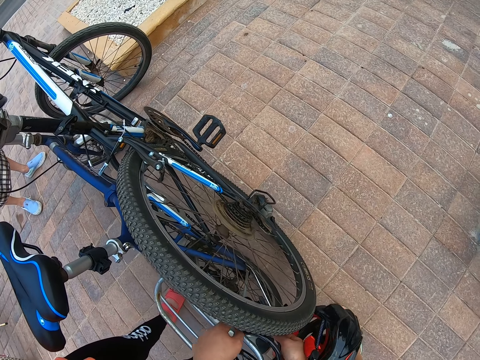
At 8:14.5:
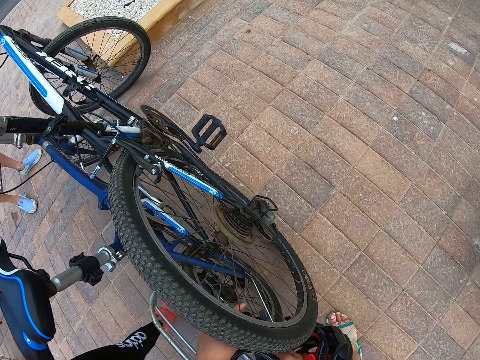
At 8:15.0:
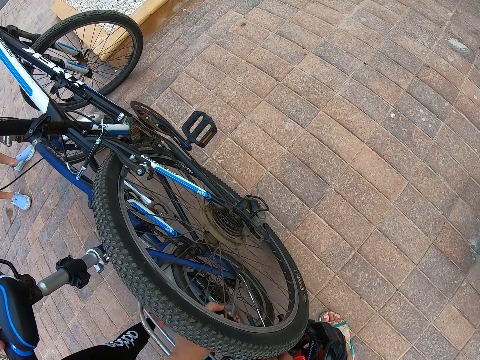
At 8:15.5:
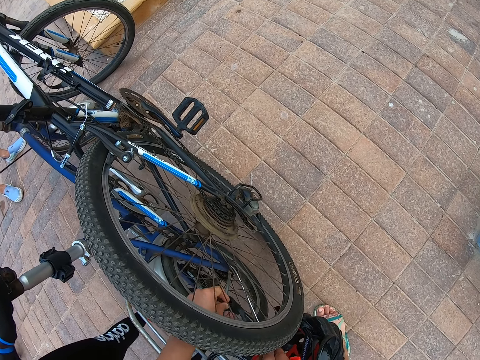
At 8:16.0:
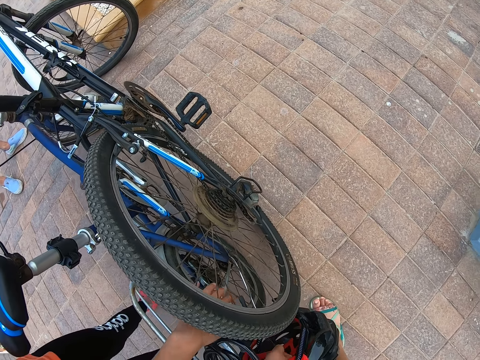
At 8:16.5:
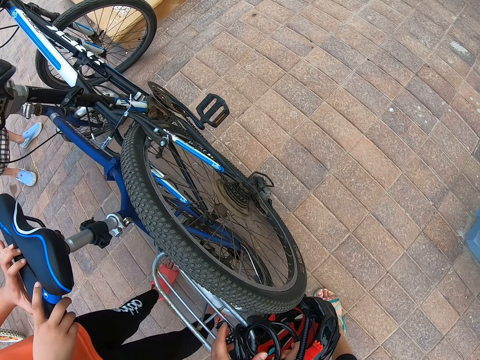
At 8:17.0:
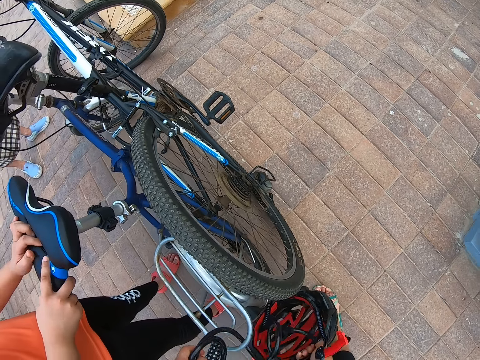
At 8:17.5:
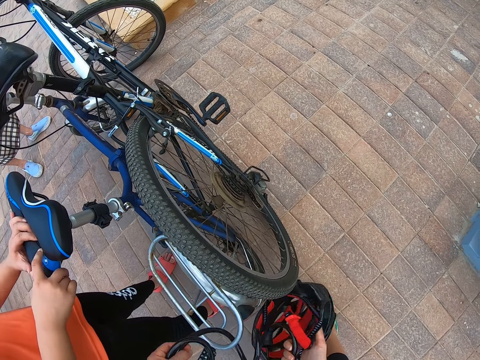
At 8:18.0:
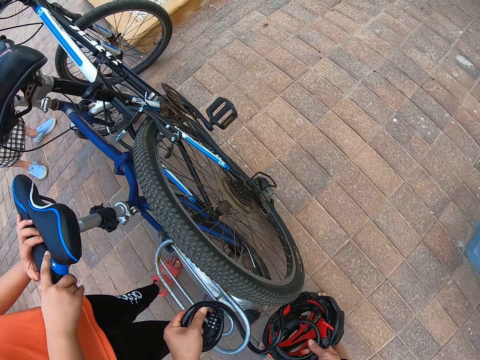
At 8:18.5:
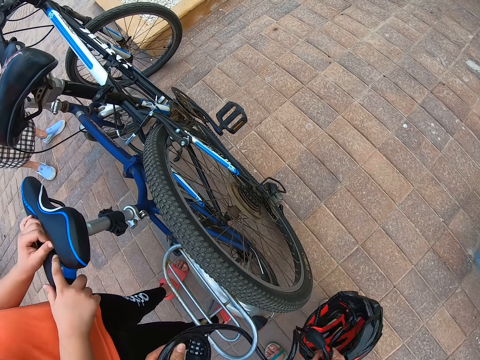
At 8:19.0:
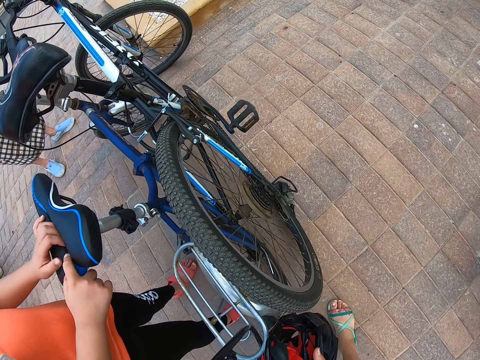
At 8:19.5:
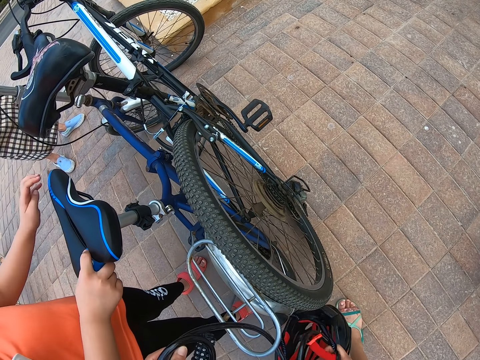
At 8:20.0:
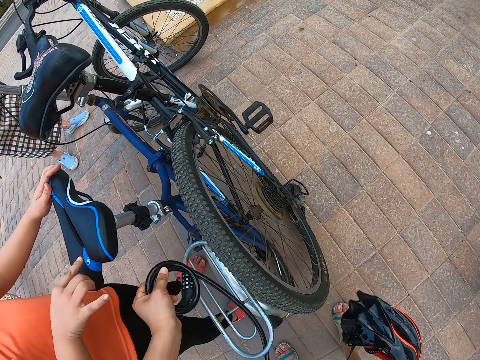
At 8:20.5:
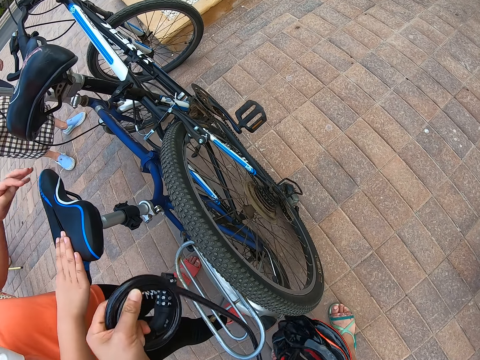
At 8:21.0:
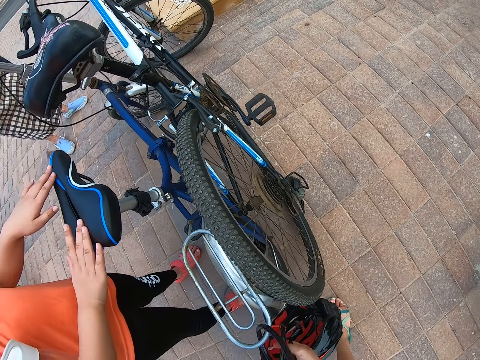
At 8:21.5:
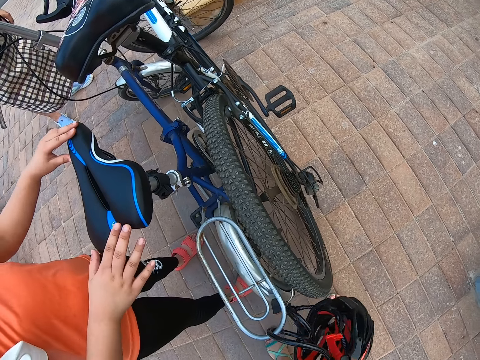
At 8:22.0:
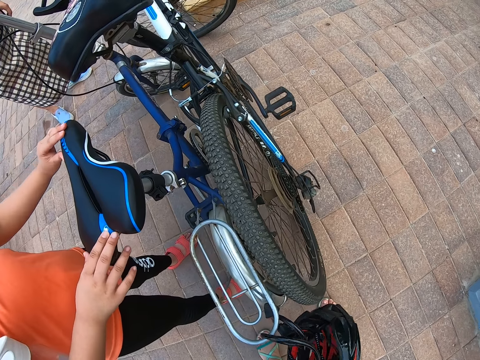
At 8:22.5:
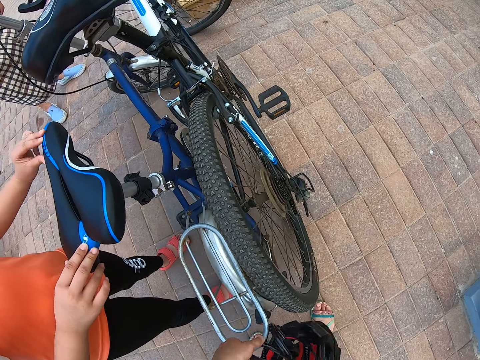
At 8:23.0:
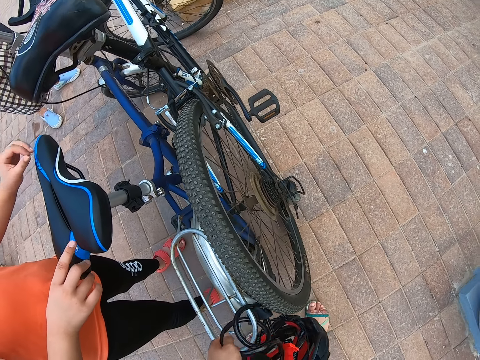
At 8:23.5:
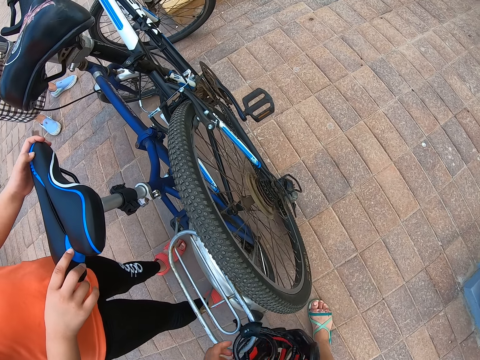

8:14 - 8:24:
The camera wearer wipes the bike seat. They remove the bike helmet. A woman holds the bike seat and touches the bicycle. The camera wearer removes the bike helmet.

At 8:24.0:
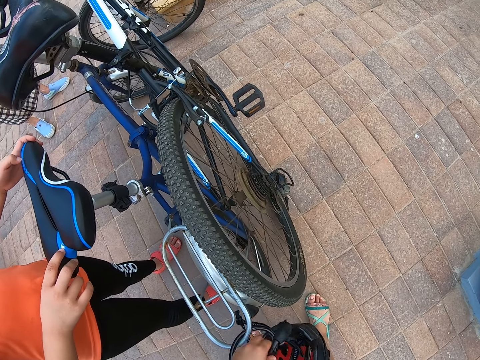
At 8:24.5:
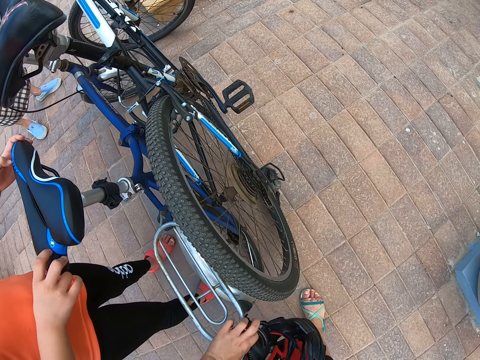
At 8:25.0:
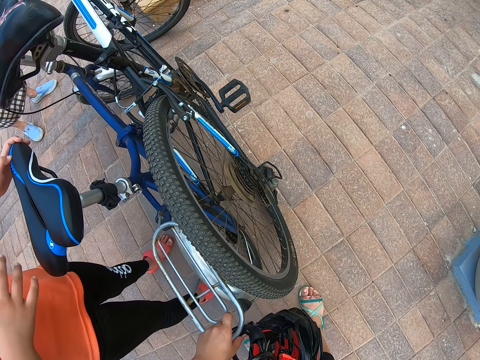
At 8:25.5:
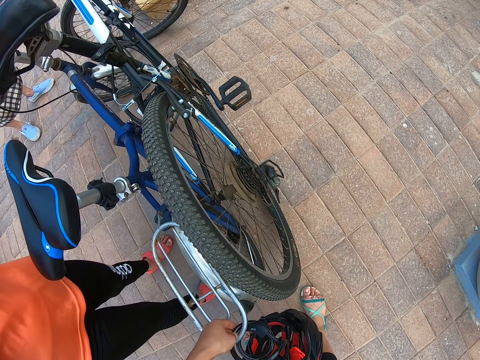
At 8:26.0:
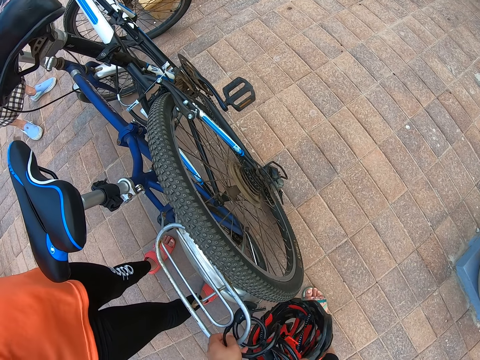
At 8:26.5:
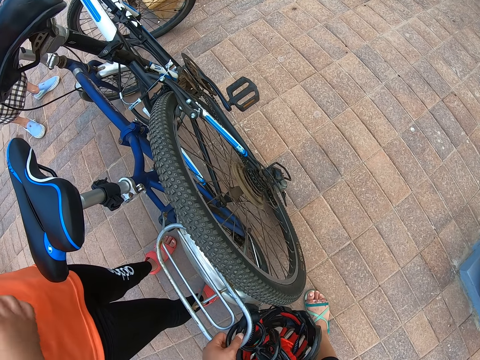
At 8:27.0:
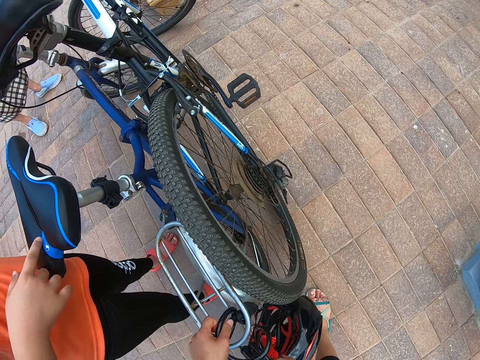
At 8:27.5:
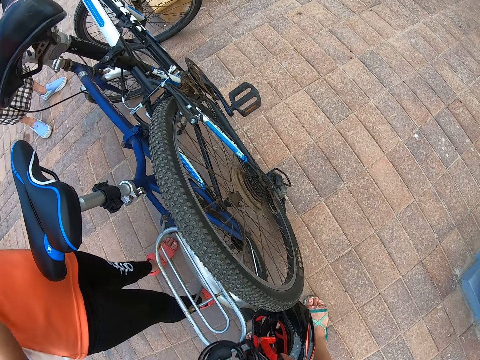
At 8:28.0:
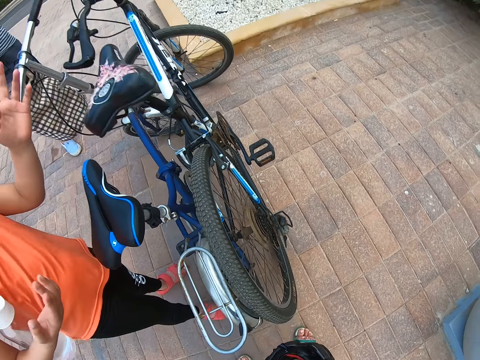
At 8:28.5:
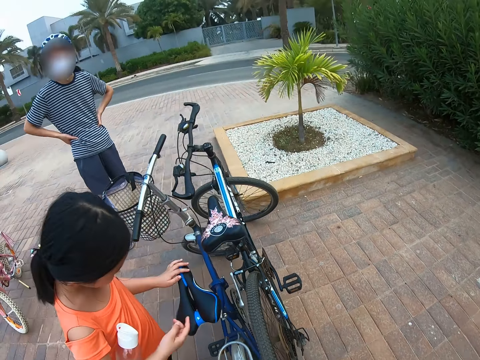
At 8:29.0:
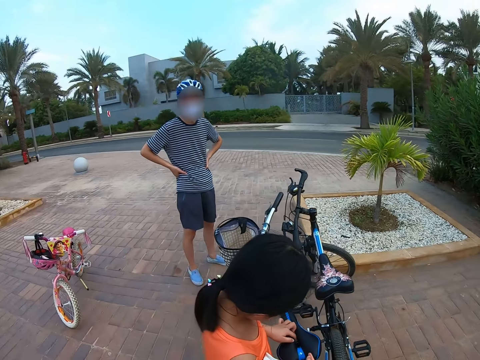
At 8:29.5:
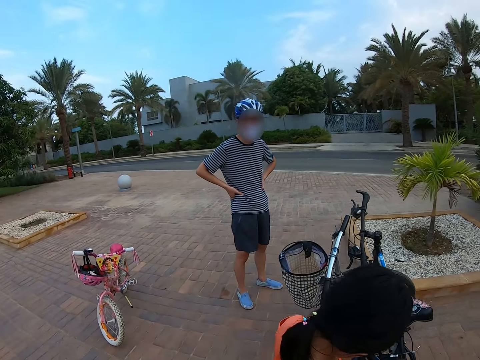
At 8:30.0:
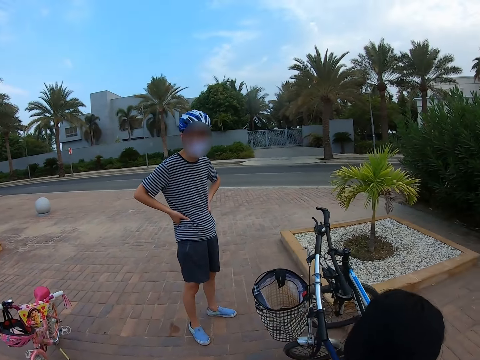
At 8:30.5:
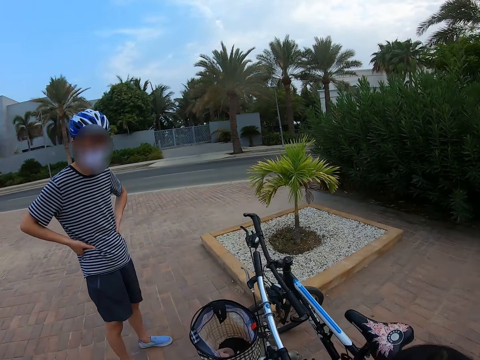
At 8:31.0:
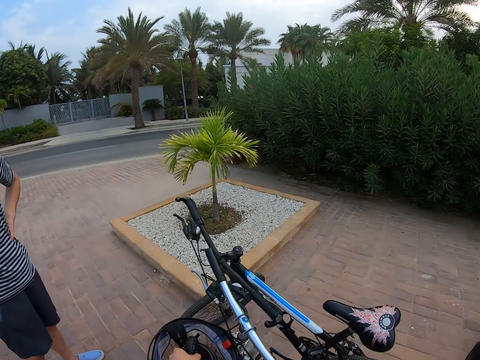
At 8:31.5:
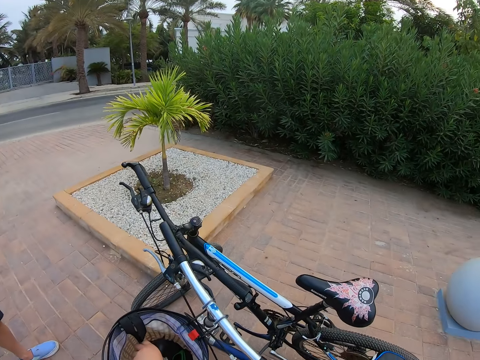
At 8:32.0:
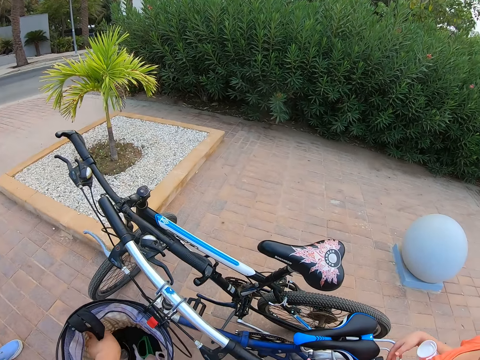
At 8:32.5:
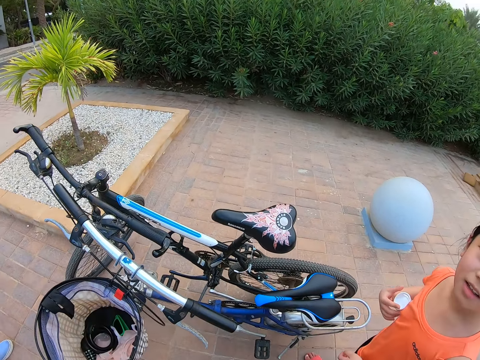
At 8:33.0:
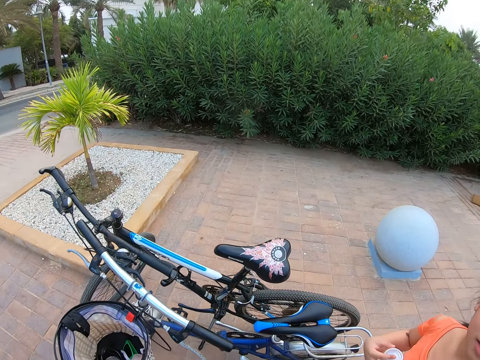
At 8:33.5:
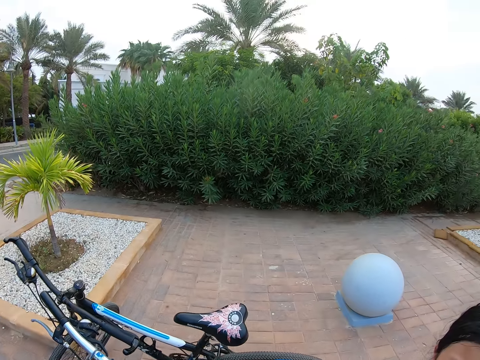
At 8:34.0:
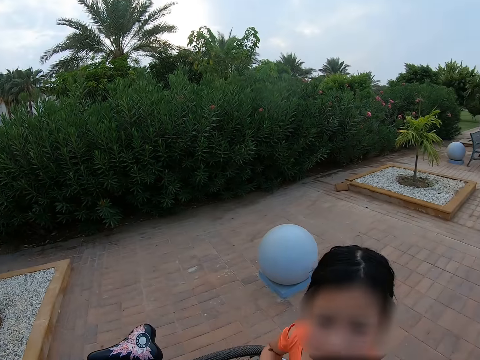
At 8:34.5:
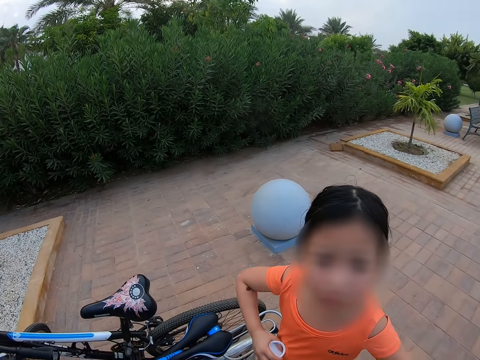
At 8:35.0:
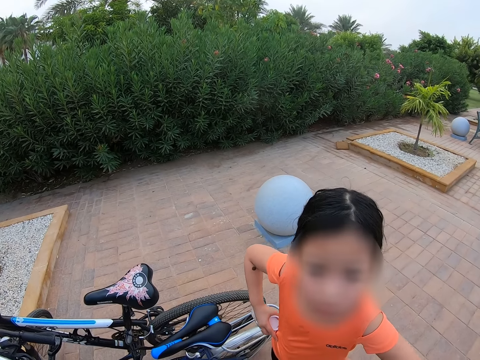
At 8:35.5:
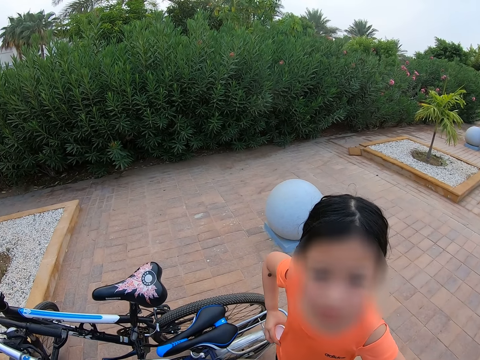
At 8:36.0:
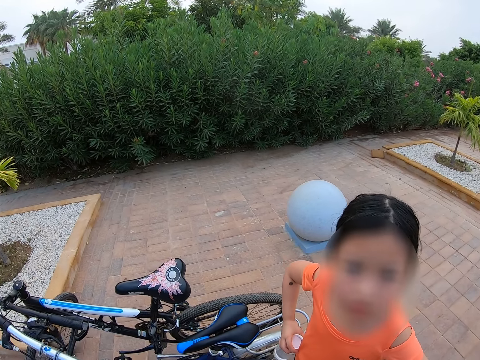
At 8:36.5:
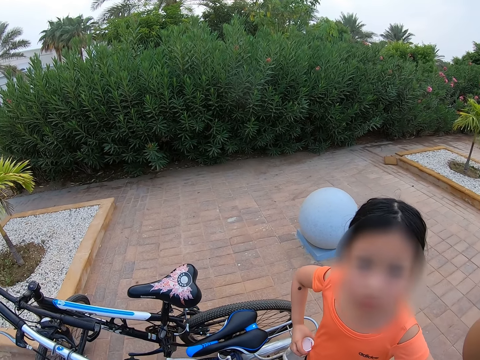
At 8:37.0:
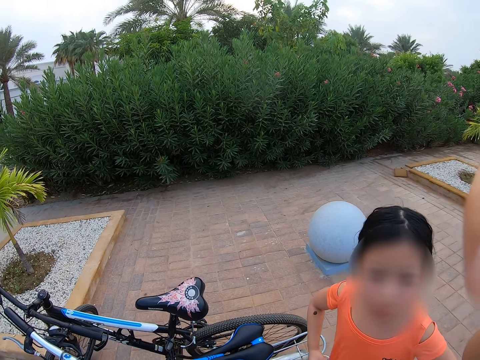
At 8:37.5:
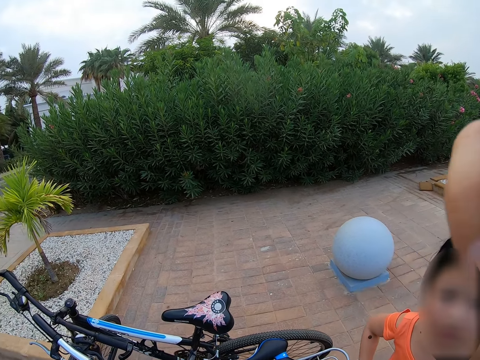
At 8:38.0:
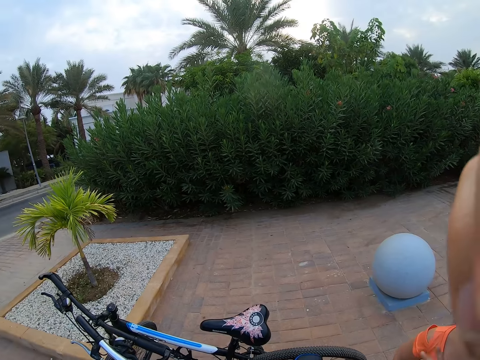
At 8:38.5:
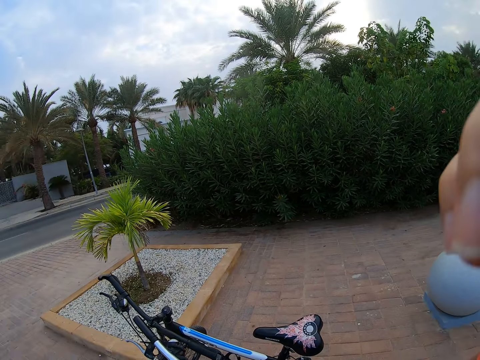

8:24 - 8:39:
A woman lifts the hands and touches the bicycle. A man stands on the sidewalk beside the bicycle. The camera wearer walks around the bicycles. They place the bike helmet on something. They converse with the woman. The woman turns around. The camera wearer touches something.
